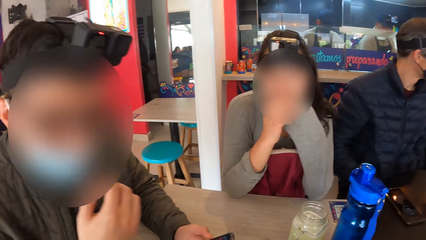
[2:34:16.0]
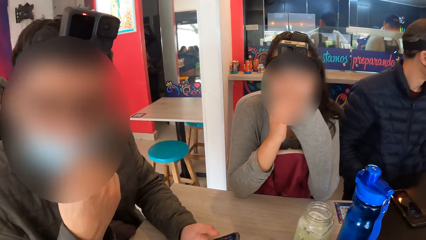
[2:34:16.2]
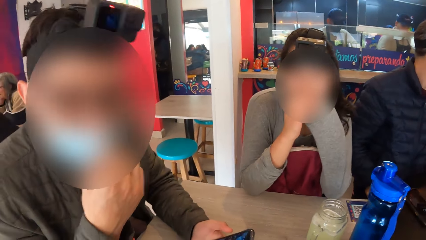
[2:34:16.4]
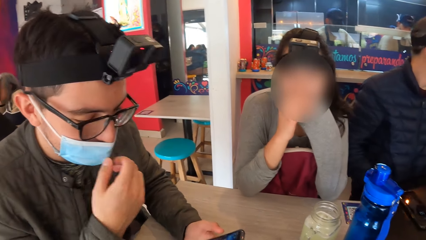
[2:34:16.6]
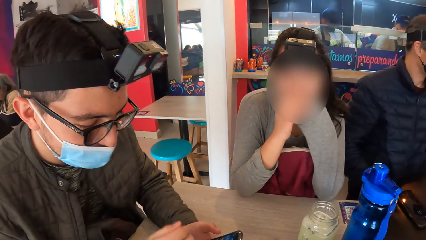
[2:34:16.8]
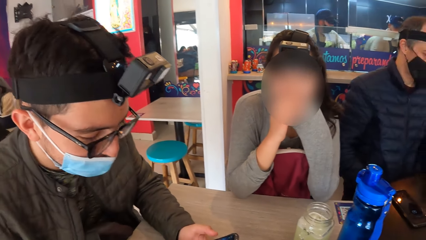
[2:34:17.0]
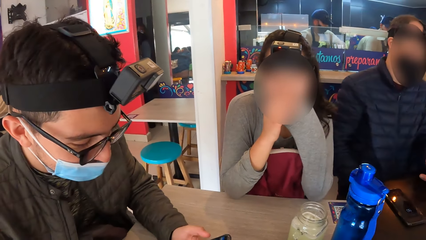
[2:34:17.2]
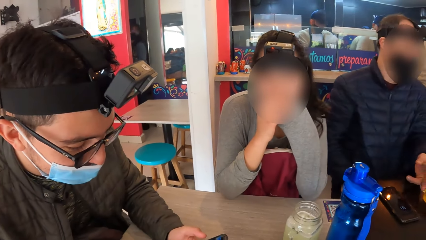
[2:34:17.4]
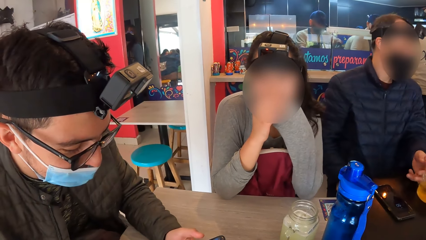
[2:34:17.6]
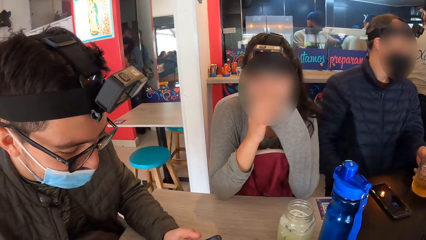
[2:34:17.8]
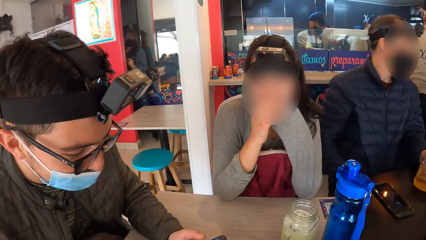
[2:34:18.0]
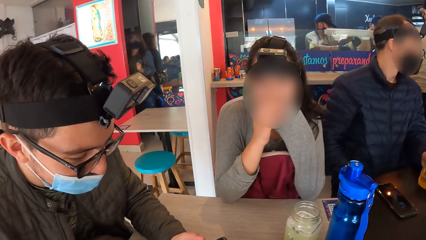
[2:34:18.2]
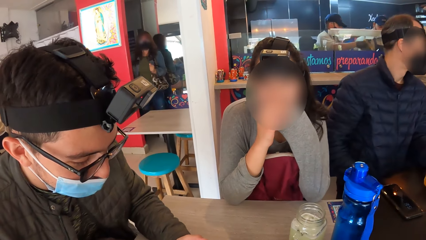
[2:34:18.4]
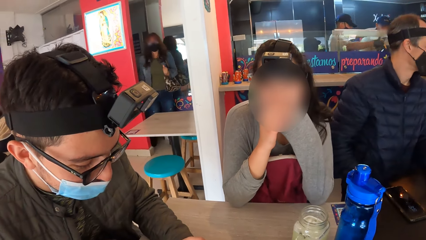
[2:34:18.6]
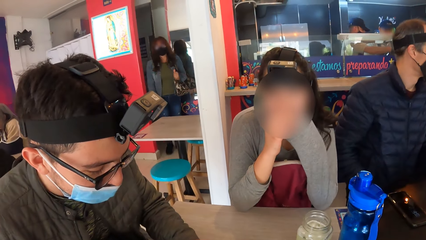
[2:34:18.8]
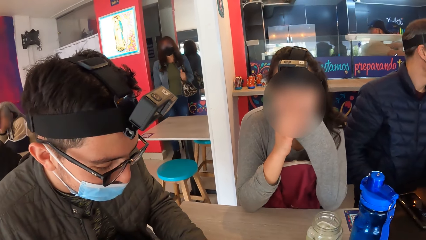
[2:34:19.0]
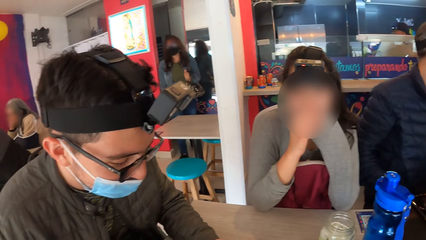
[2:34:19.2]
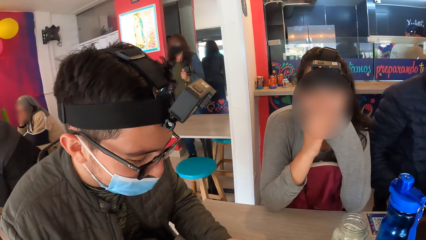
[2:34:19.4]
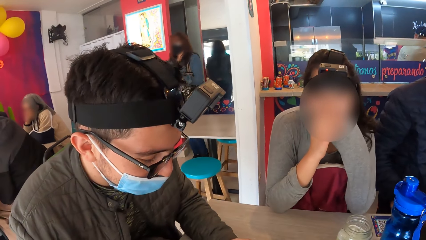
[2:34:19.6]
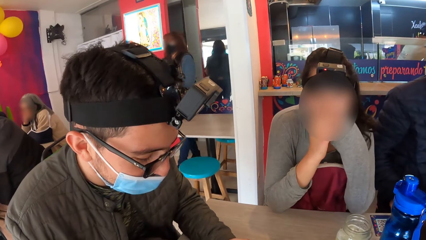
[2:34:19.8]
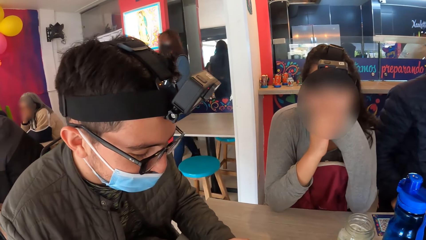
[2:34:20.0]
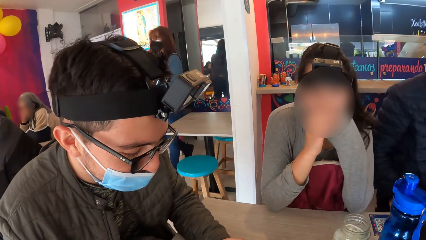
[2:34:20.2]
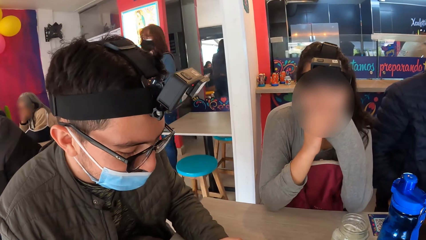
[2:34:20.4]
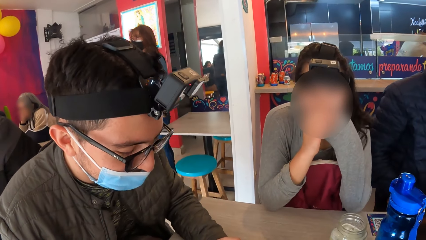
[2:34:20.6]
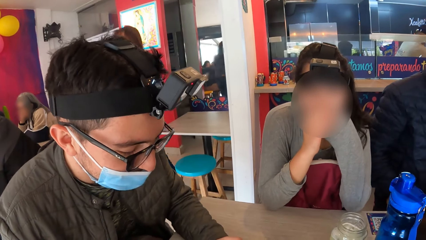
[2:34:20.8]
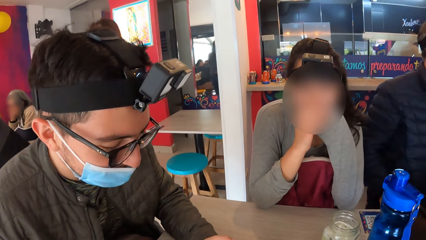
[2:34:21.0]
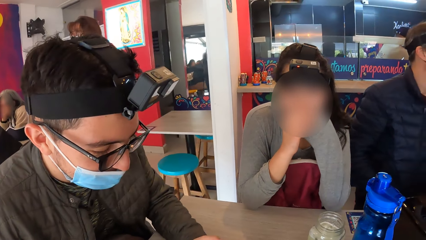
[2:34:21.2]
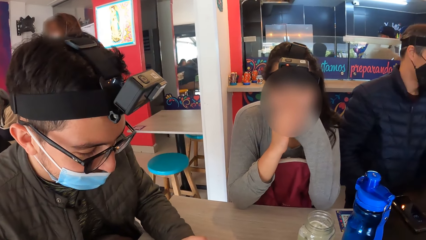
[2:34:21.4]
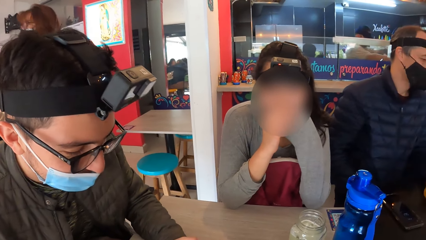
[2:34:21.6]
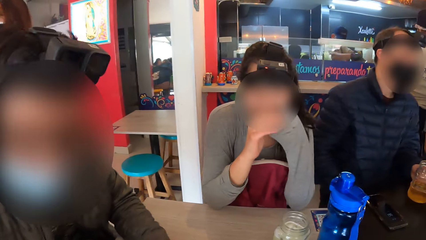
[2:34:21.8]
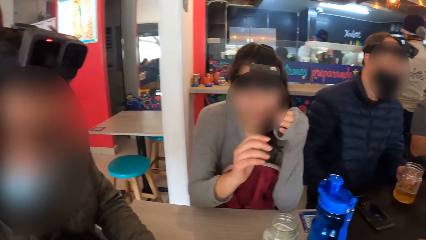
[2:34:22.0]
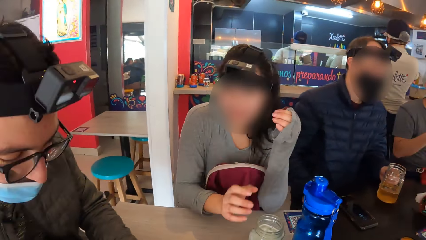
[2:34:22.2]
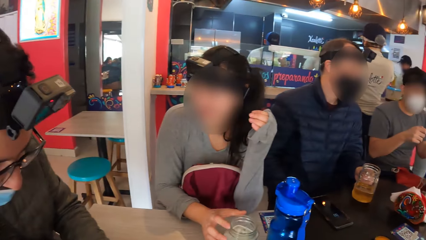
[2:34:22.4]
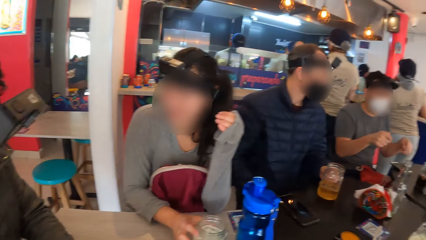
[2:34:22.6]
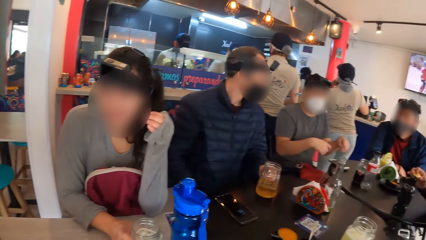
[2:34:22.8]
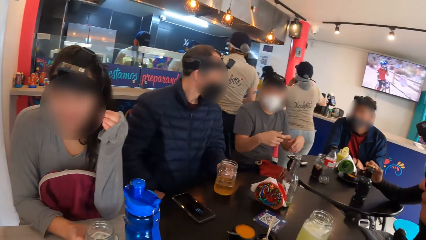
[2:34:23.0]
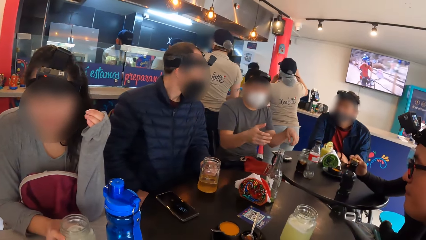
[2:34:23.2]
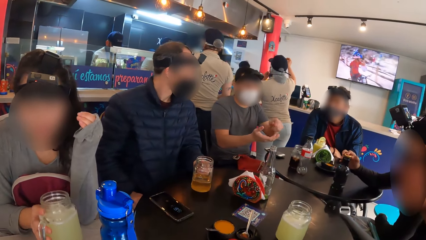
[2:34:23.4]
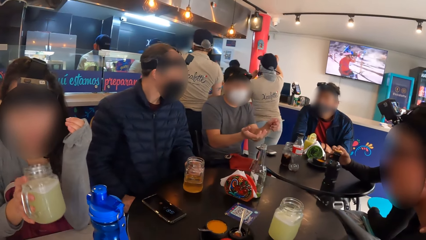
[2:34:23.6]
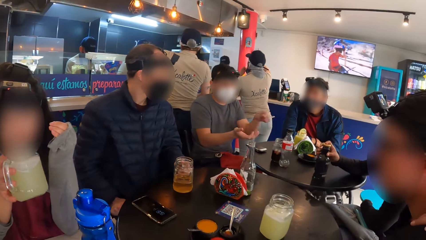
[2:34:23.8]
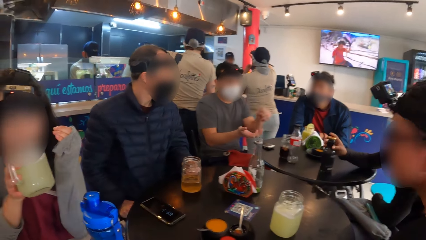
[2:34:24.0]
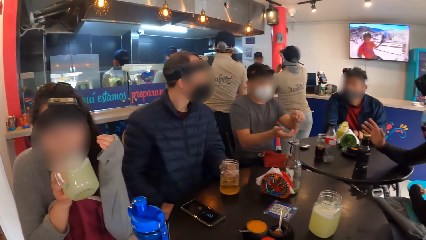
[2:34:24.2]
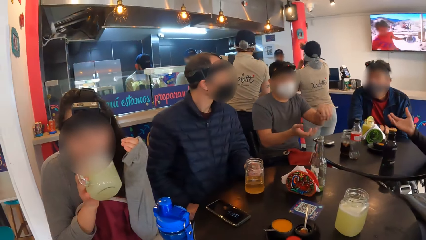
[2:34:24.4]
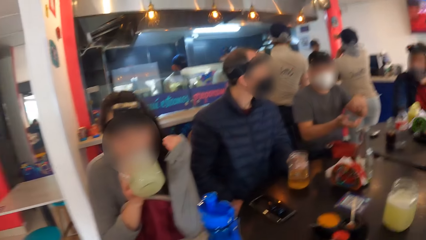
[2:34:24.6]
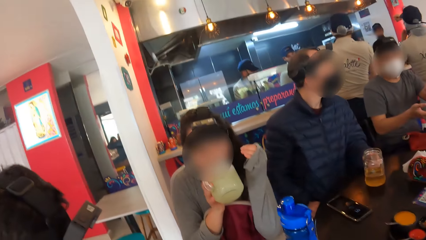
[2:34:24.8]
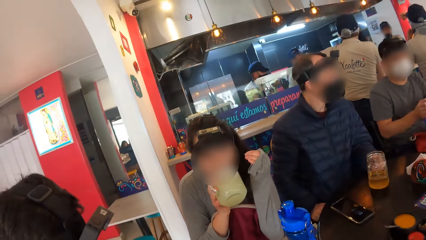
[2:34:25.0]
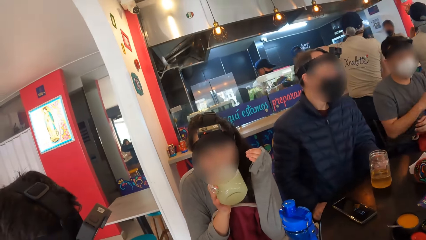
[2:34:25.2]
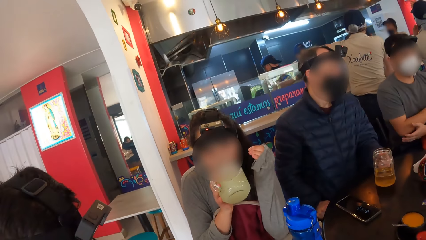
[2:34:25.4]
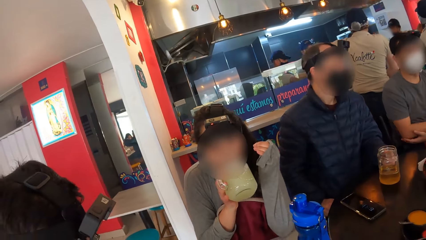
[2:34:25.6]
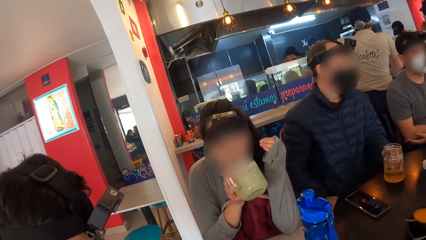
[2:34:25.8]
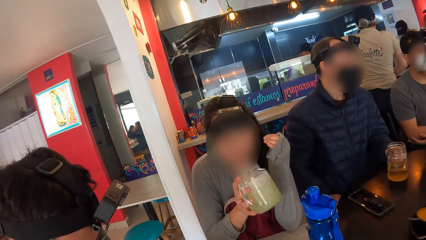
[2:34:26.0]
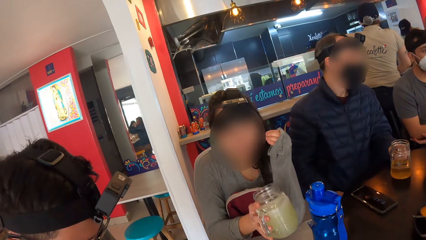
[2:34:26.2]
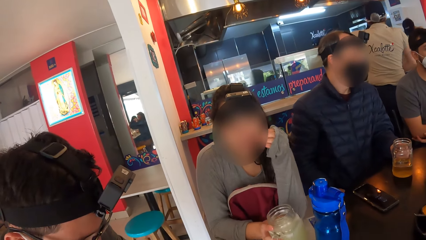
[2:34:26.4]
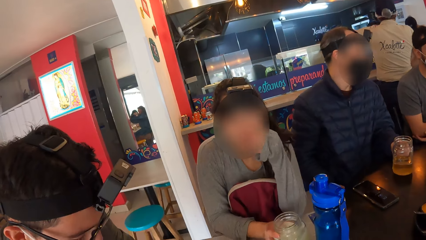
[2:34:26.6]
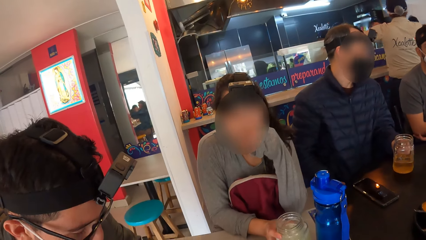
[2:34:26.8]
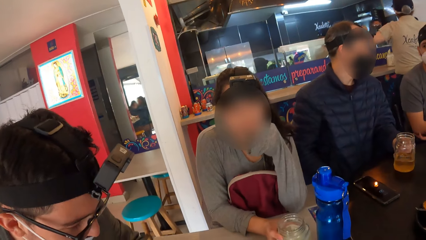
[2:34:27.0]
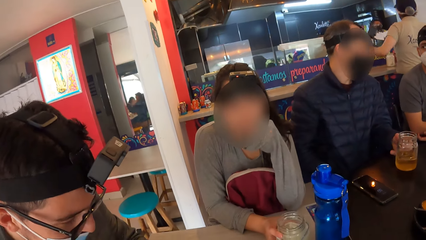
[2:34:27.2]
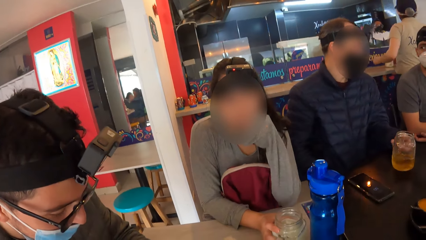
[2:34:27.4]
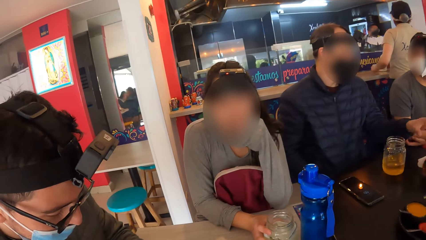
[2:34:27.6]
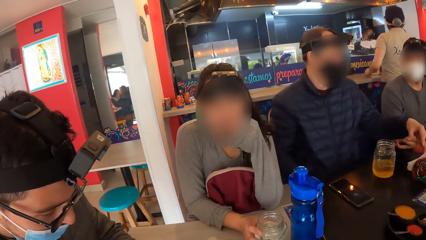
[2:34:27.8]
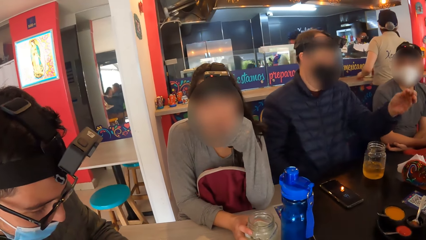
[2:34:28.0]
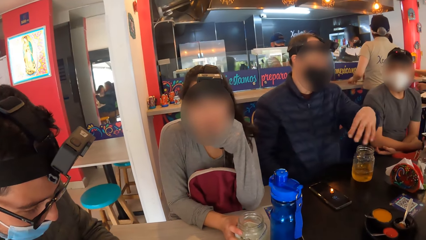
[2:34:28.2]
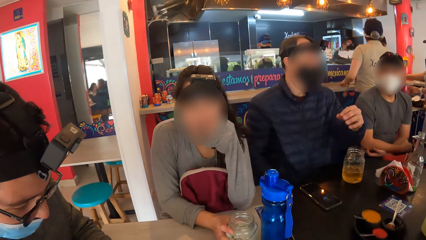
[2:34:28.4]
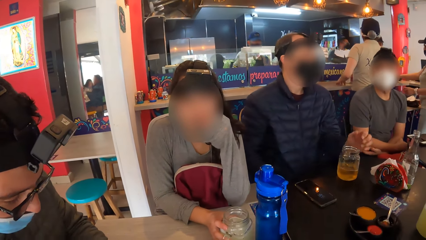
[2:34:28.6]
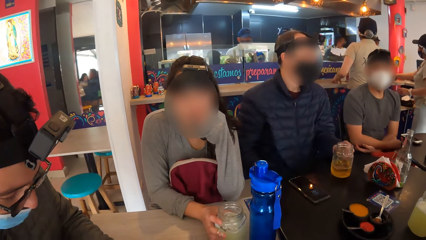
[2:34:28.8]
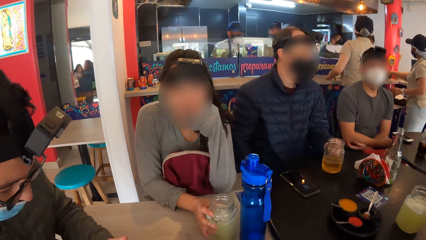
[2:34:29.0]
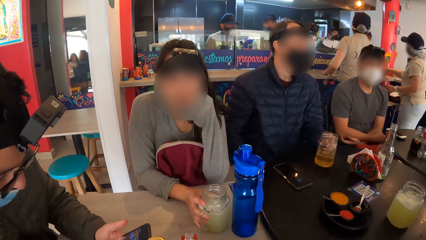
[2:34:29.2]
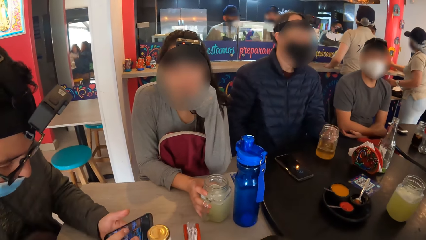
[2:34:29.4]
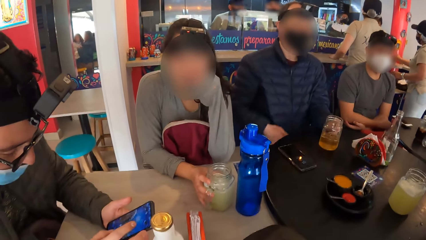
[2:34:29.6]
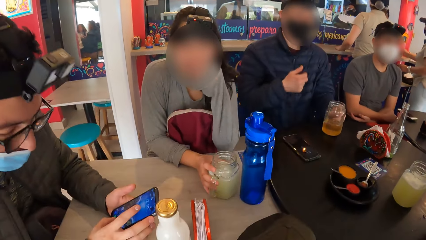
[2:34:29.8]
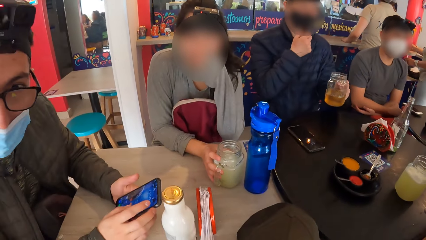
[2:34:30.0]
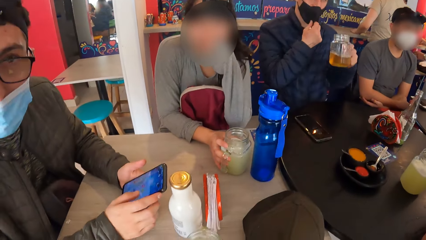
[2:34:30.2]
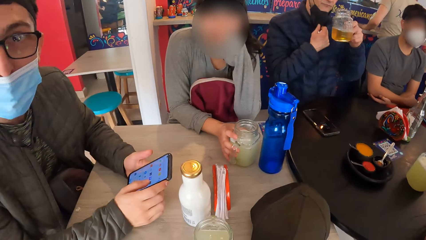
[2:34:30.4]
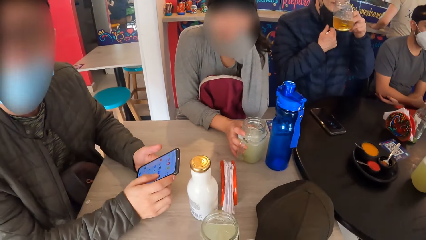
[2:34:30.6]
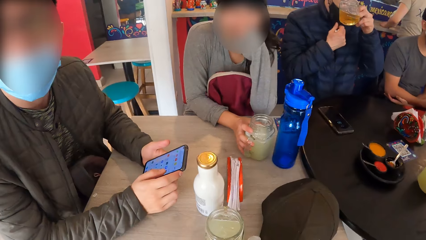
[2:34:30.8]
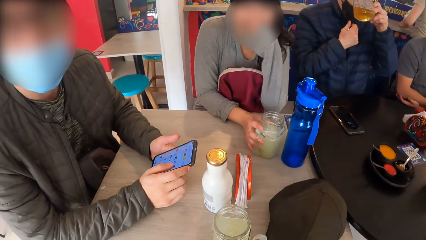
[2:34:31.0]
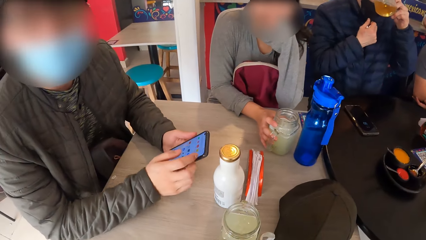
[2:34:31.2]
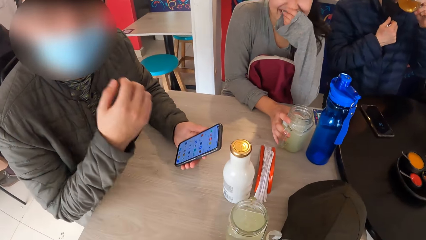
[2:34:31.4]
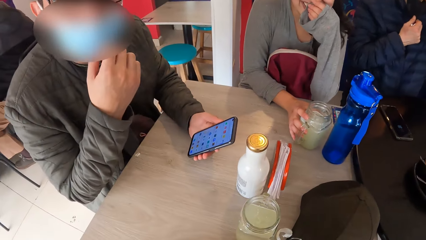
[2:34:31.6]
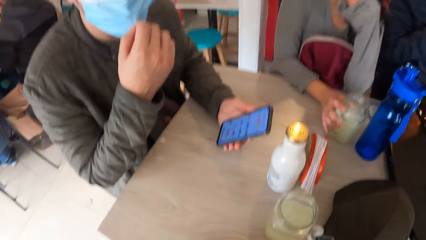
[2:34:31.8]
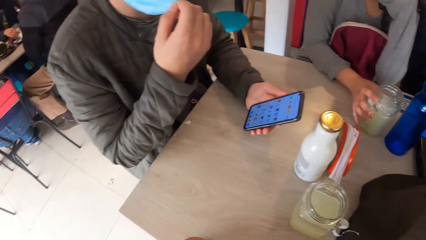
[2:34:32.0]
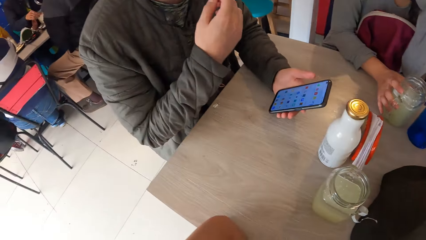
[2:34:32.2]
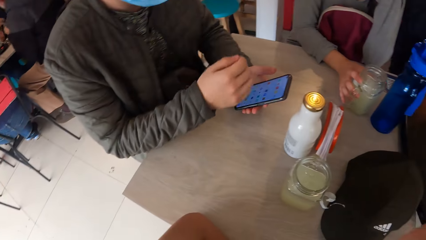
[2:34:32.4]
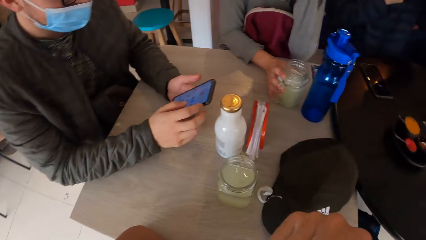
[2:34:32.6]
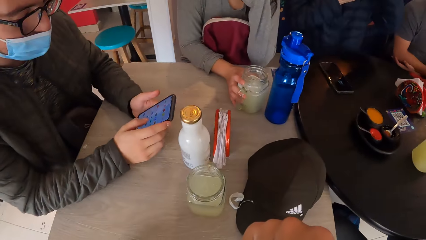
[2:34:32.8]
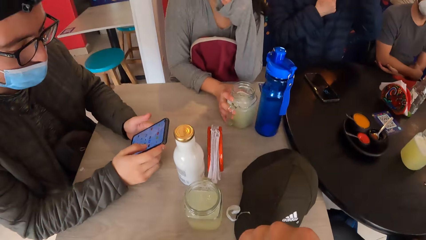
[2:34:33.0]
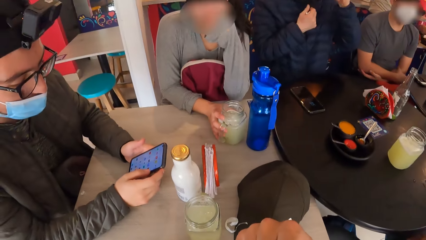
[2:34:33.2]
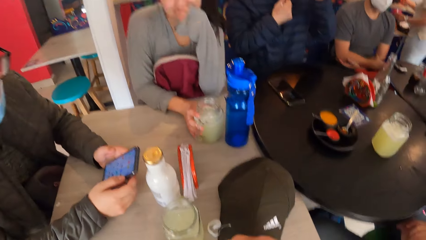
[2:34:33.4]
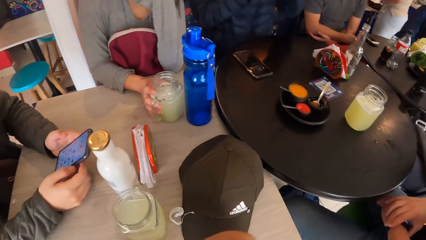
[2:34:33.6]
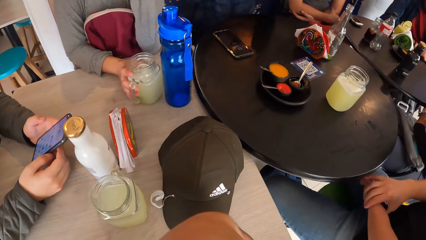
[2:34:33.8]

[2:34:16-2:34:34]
The camera wearer talks to a person. A man moves the glass of juice on the table with his left hand. Another person takes the glass jar on the table. A third person enters the hotel. A woman picks up the glass of juice from the table with her right hand. The second person talks to two more people. The woman drinks from the glass of juice in her right hand and drops the glass of juice on the table with her right hand. The man picks up the glass of juice from the table with his left hand, pulls down the face mask on his face with his right hand, and drinks juice from the glass in his left hand. The camera wearer talks to the woman and the first person. Another man adjusts the face mask on his face with his right hand.
